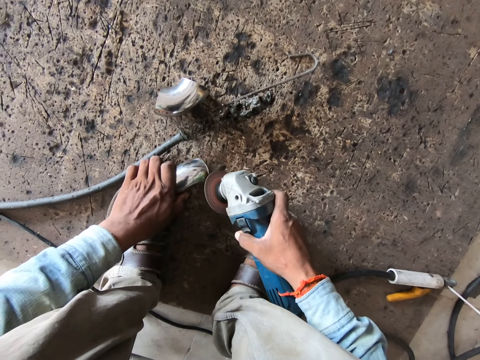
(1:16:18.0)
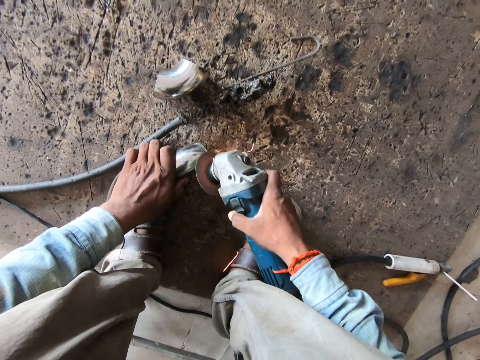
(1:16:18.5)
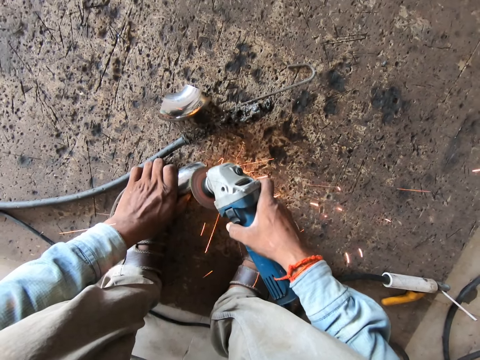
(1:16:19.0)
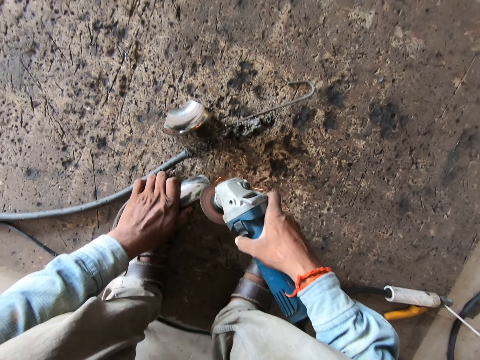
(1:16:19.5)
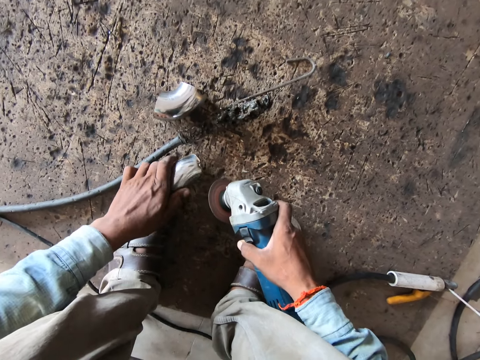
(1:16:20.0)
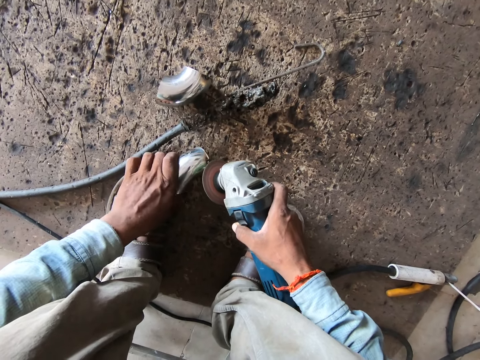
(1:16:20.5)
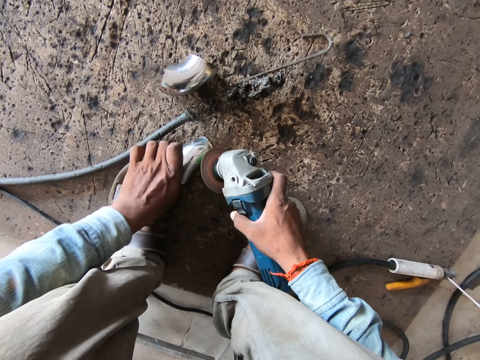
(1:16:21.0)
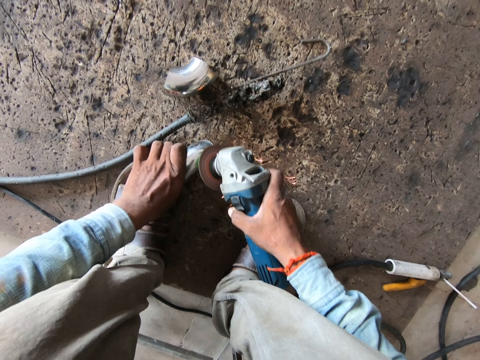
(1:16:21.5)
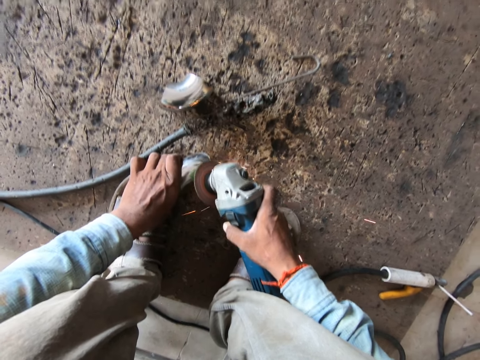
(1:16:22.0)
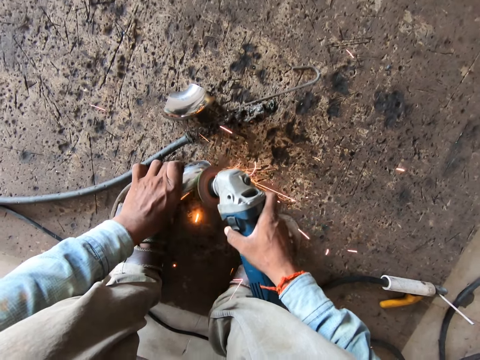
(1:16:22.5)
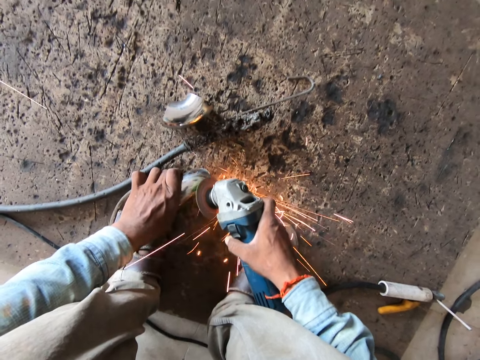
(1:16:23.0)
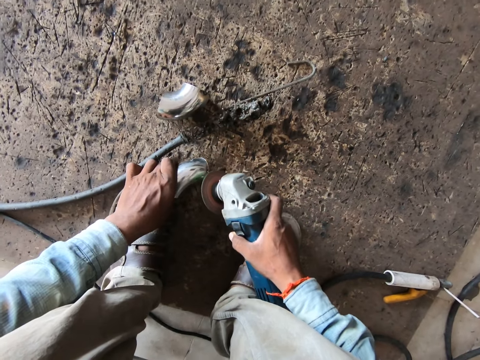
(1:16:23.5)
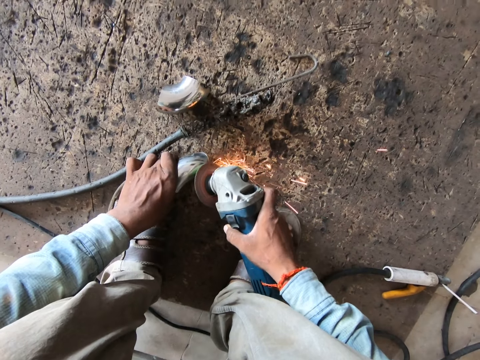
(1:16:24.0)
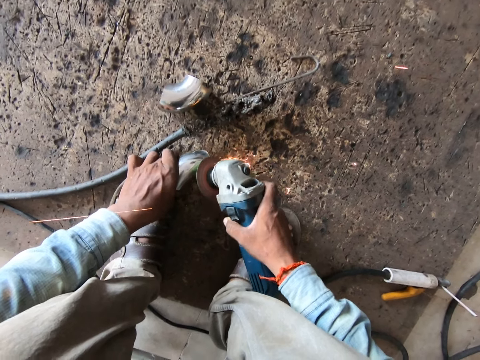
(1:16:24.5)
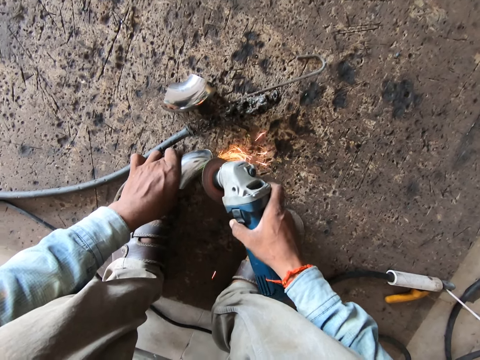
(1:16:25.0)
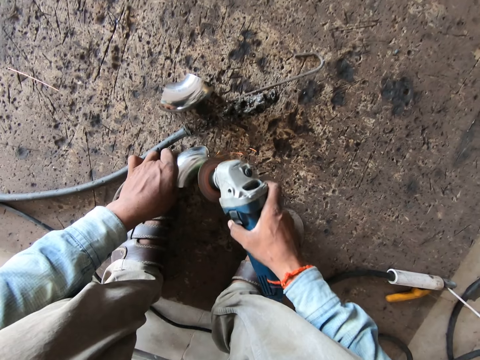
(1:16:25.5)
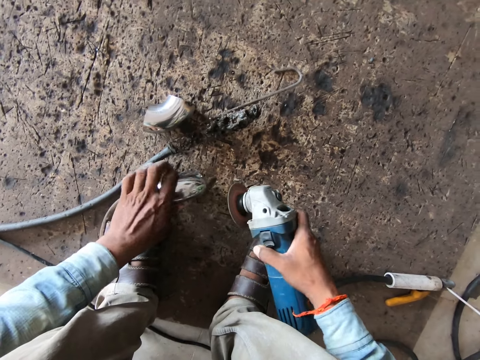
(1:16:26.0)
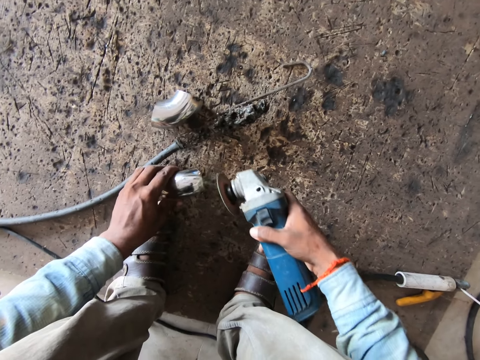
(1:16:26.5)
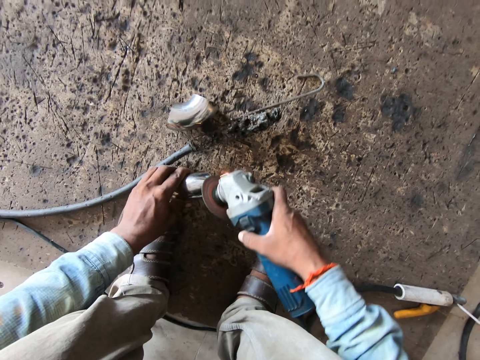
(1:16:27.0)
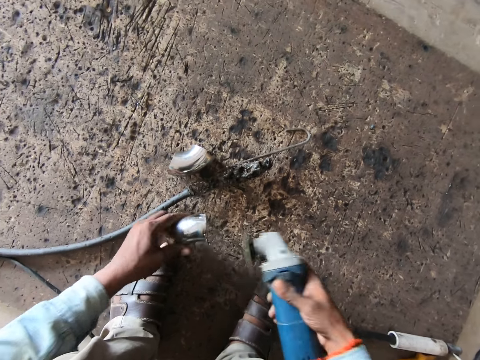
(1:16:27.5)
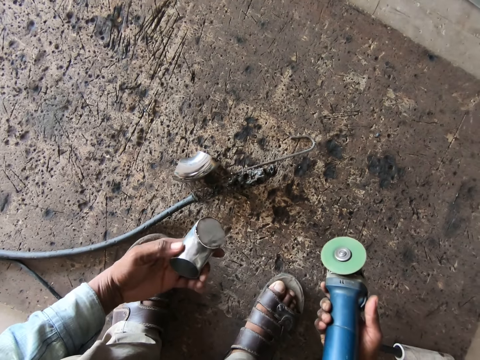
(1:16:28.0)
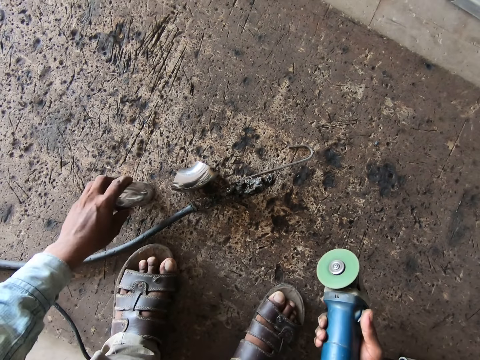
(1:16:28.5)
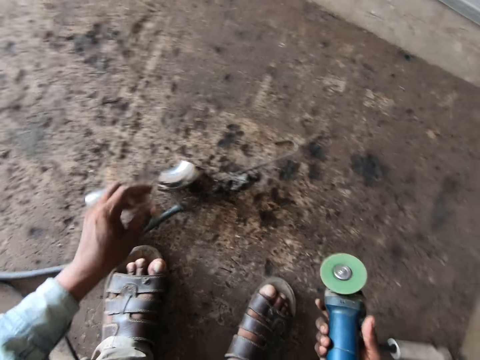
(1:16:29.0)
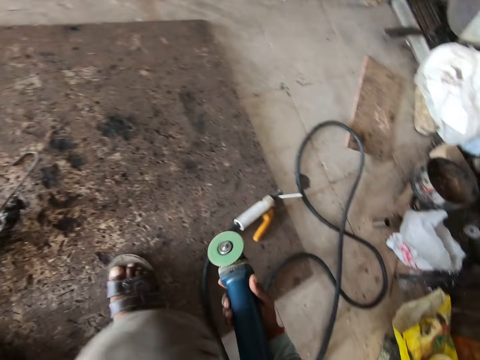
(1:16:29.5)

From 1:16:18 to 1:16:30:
The camera wearer checks the metal. He drops the steel elbow on the floor with his left hand. He looks around the floor.

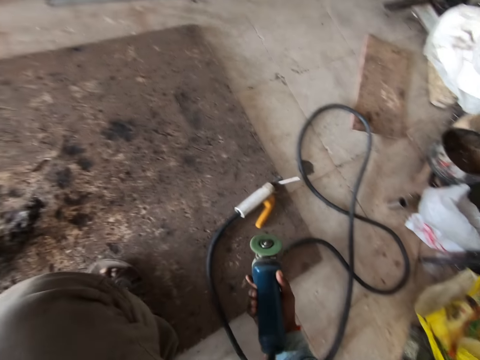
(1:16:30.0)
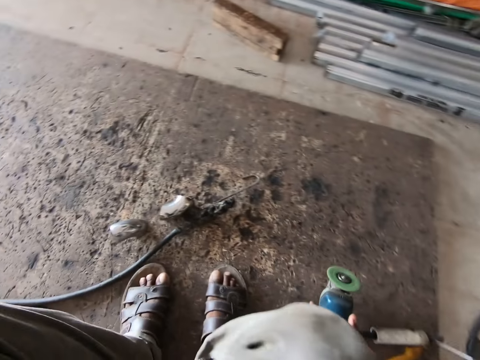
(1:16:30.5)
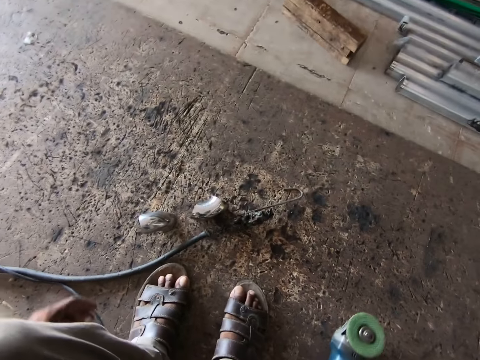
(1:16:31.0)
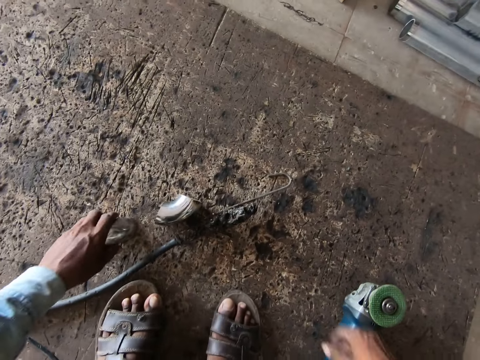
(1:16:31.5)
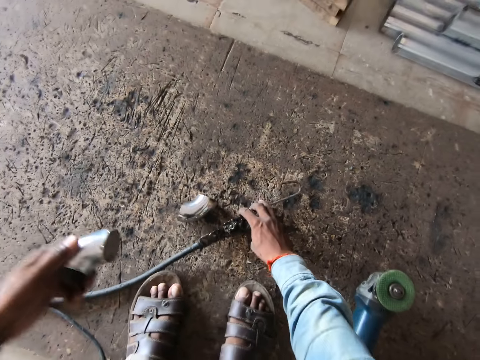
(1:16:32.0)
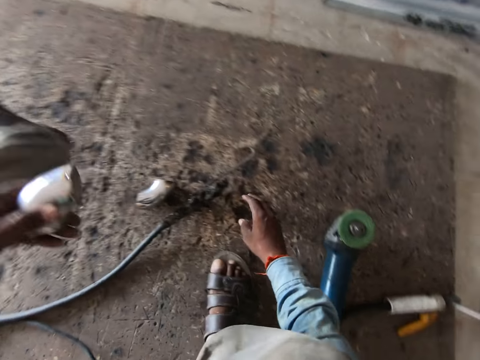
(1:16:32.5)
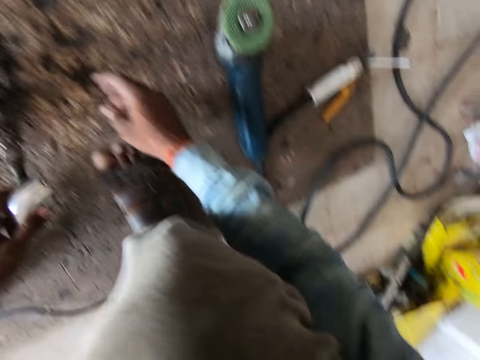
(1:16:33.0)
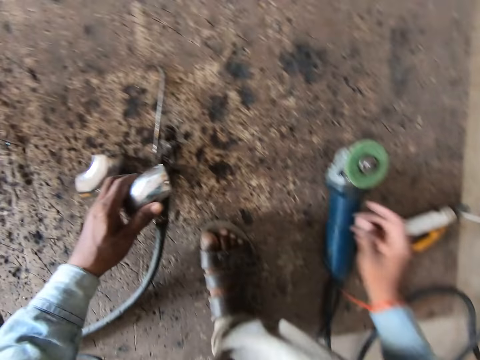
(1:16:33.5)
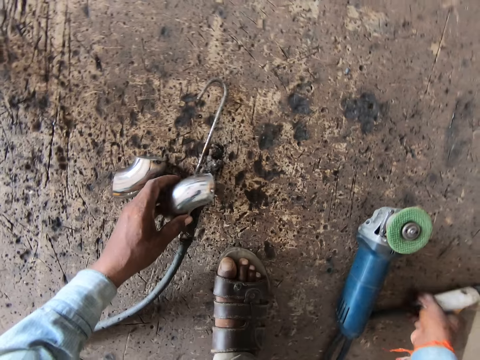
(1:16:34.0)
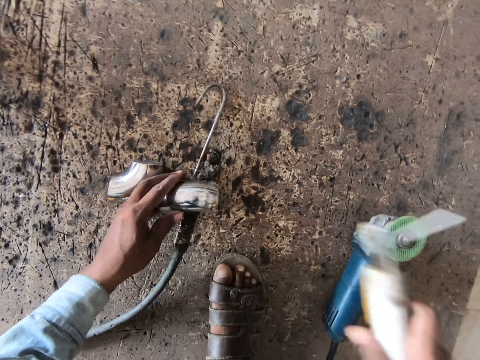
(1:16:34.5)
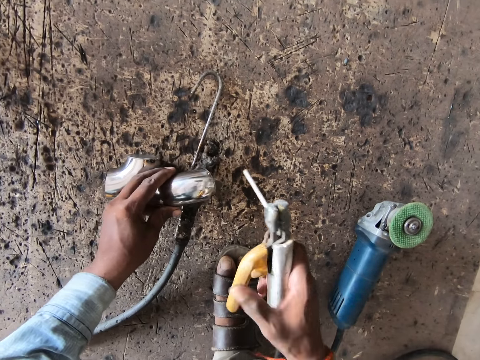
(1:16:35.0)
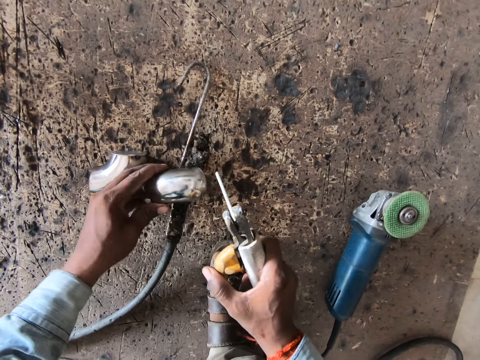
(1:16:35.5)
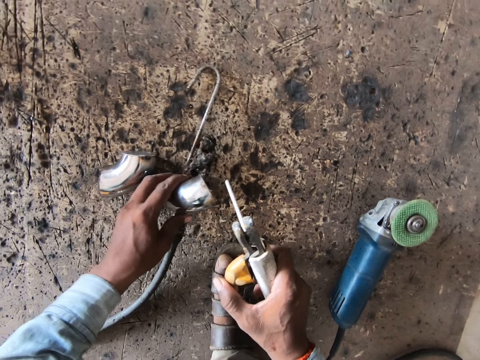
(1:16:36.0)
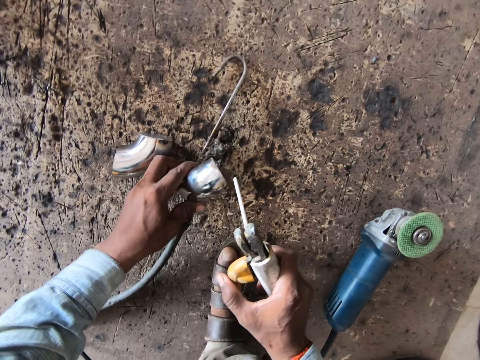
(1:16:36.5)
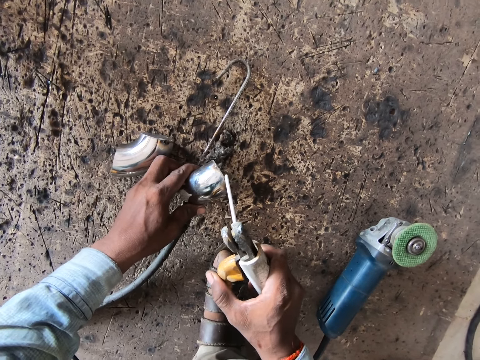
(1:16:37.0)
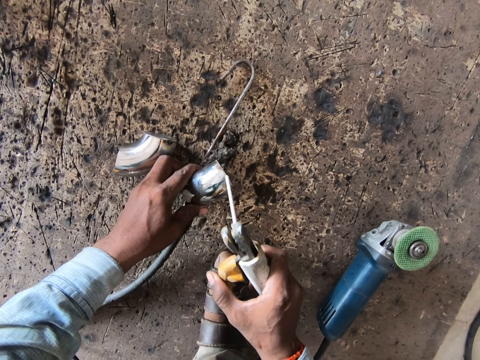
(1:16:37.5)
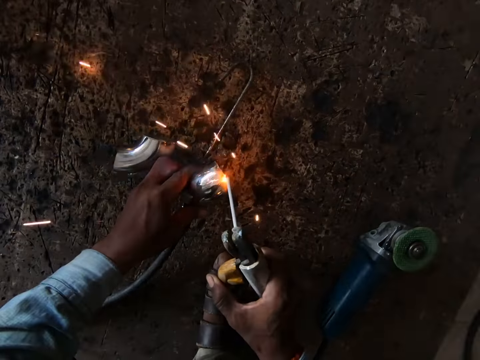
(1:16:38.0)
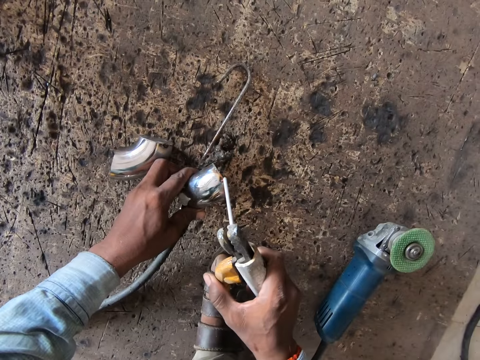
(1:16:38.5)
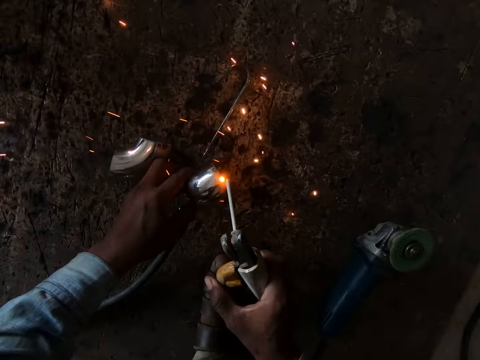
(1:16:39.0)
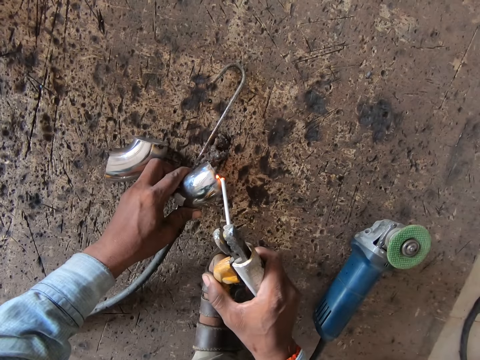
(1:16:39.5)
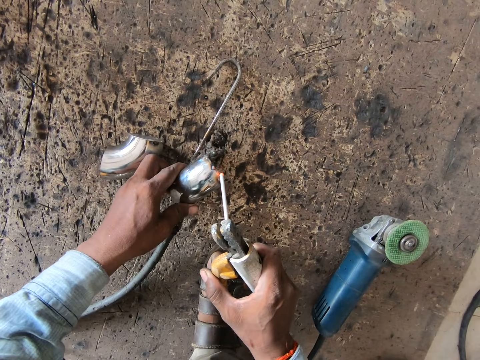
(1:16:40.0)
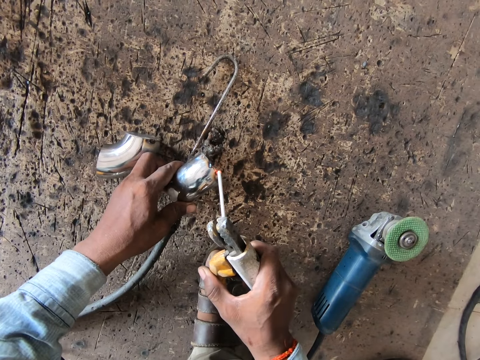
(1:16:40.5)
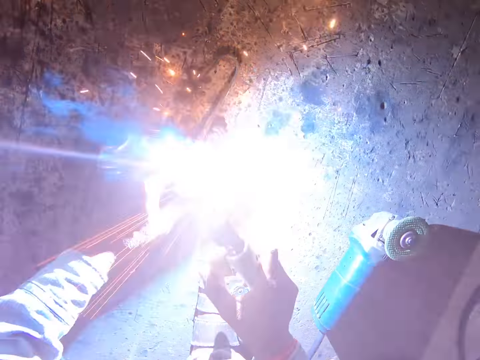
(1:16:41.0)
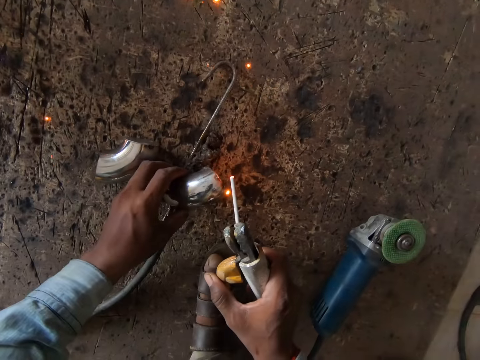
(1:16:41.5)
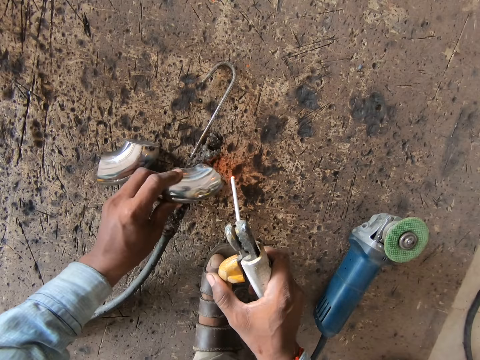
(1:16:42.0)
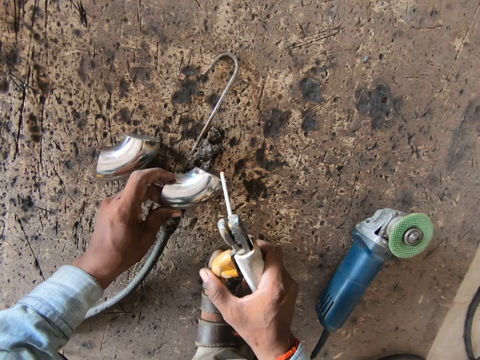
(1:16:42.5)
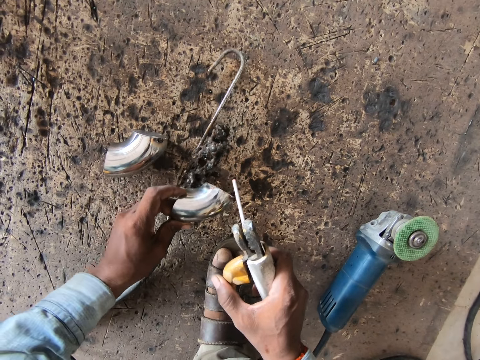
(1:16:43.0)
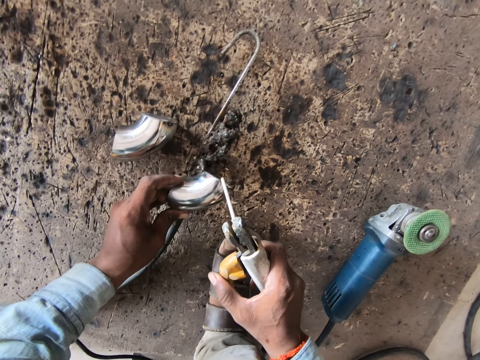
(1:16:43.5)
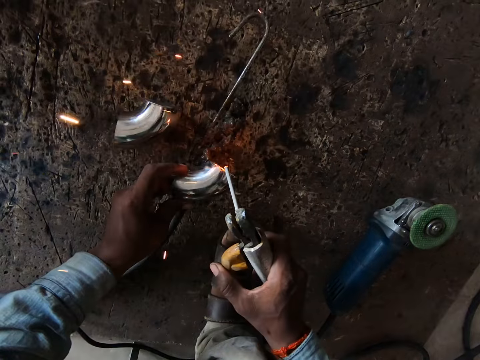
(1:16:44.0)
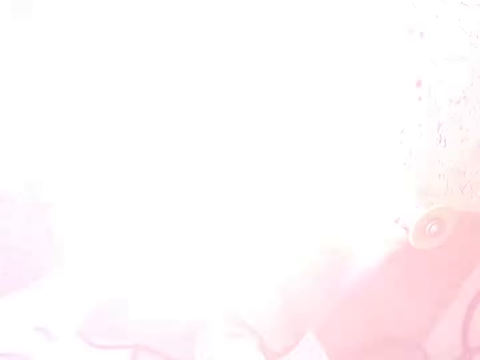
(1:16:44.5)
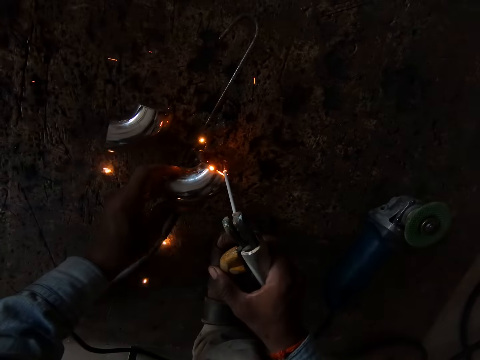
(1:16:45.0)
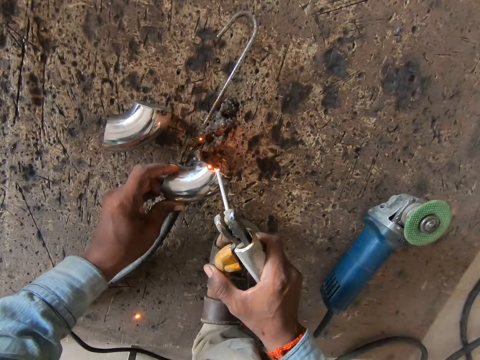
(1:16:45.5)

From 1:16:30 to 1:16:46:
The camera wearer drops the angle grinder on the floor with his right hand. He picks up the steel elbow from the floor with his left hand. He touches the welding torch on the floor with his right hand. He moves a wire. He places the steel elbow on the welding torch with his left hand. He picks up the electrode holder from the floor with his right hand. He adjusts the steel elbow on the welding torch with his left hand. He welds the steel elbow with the electrode holder in his right hand. He adjusts the steel elbow with his left hand. He welds the steel elbow with the electrode holder in his right hand.
